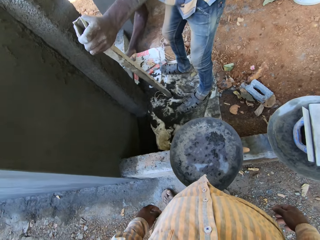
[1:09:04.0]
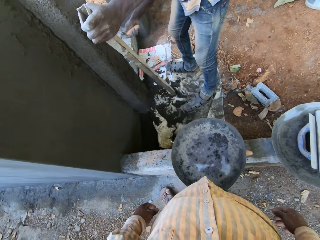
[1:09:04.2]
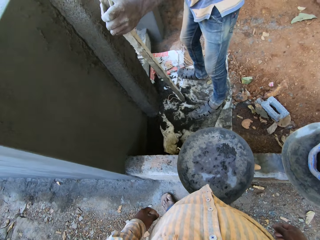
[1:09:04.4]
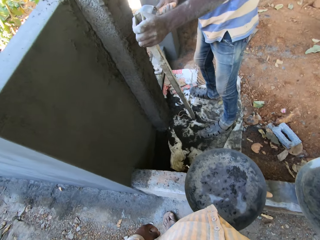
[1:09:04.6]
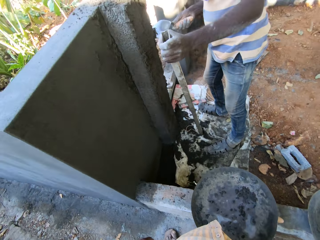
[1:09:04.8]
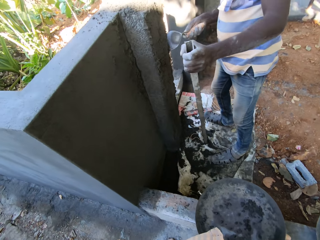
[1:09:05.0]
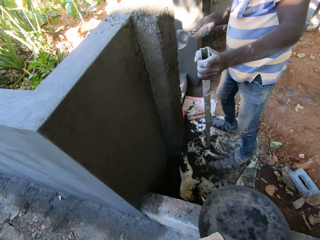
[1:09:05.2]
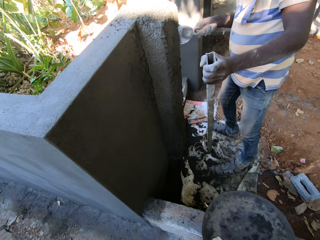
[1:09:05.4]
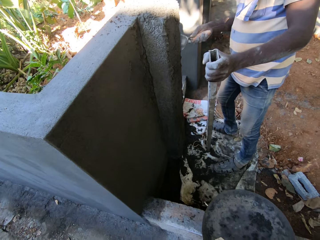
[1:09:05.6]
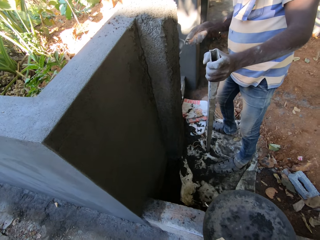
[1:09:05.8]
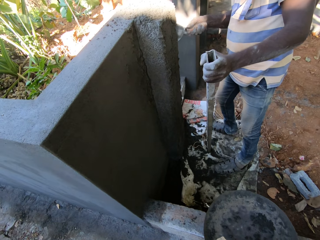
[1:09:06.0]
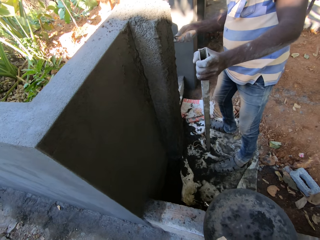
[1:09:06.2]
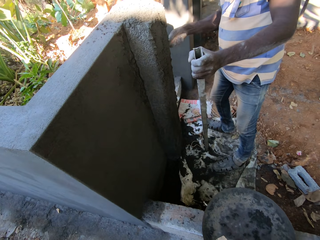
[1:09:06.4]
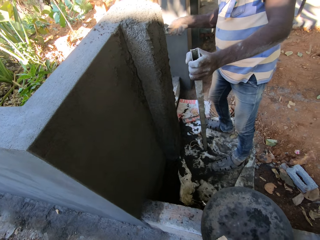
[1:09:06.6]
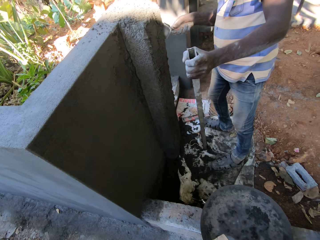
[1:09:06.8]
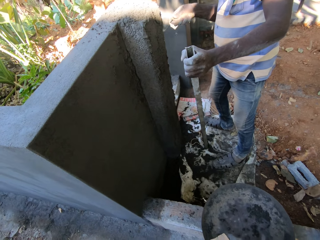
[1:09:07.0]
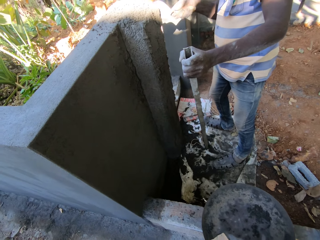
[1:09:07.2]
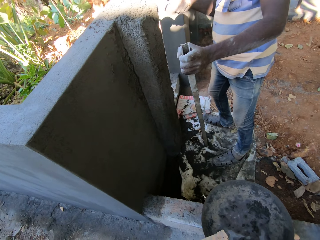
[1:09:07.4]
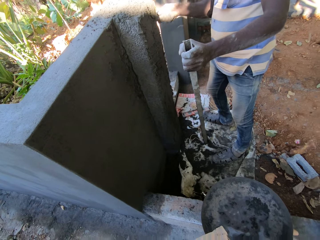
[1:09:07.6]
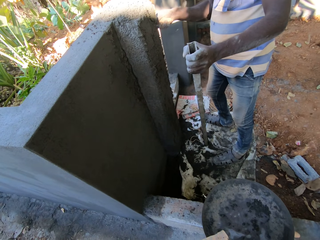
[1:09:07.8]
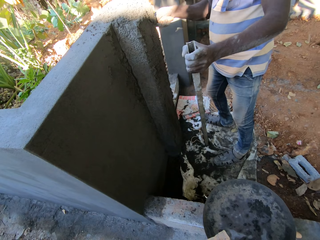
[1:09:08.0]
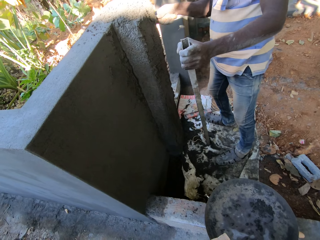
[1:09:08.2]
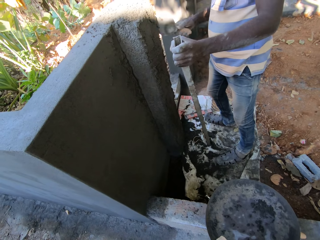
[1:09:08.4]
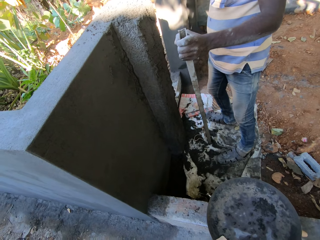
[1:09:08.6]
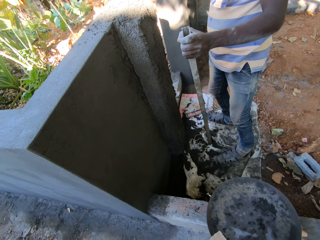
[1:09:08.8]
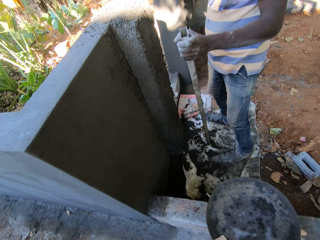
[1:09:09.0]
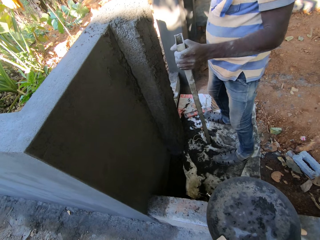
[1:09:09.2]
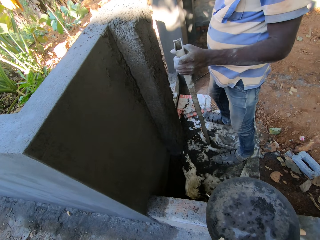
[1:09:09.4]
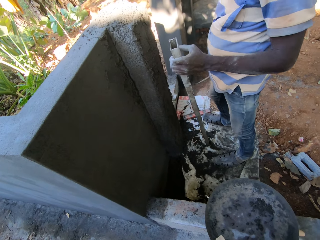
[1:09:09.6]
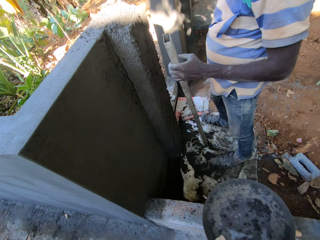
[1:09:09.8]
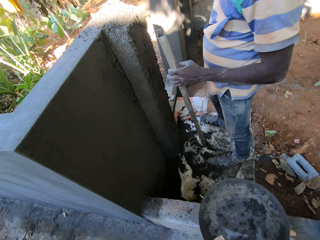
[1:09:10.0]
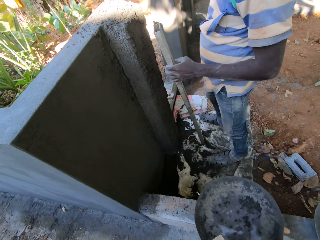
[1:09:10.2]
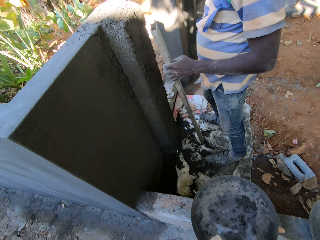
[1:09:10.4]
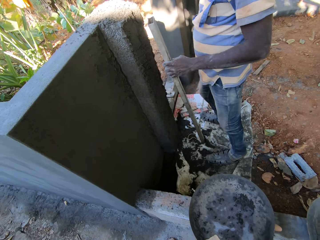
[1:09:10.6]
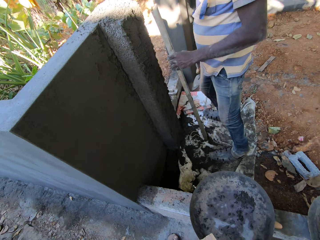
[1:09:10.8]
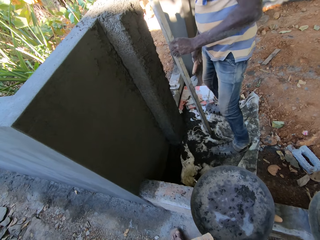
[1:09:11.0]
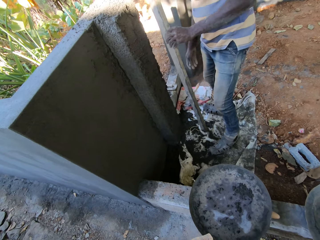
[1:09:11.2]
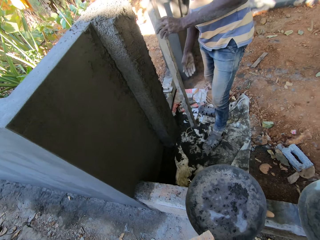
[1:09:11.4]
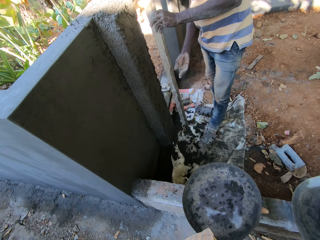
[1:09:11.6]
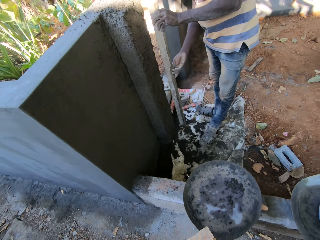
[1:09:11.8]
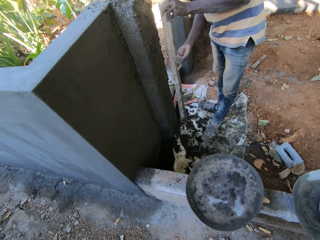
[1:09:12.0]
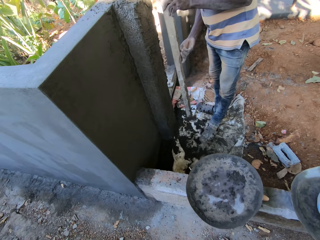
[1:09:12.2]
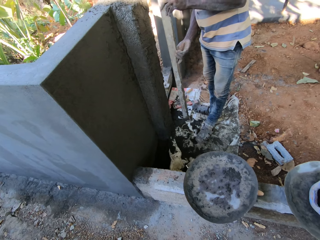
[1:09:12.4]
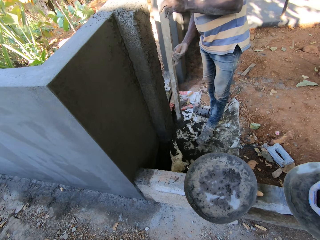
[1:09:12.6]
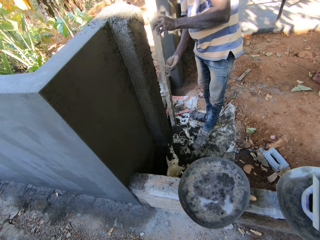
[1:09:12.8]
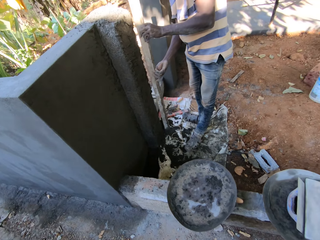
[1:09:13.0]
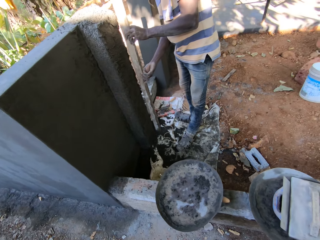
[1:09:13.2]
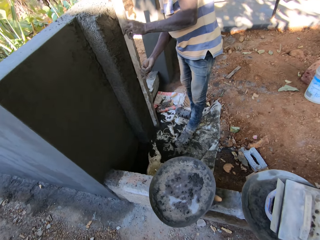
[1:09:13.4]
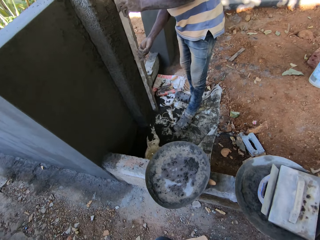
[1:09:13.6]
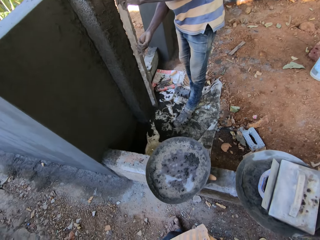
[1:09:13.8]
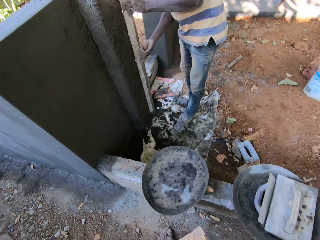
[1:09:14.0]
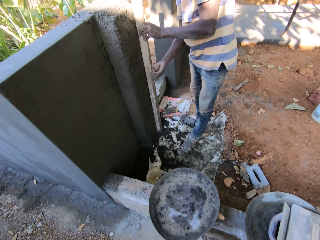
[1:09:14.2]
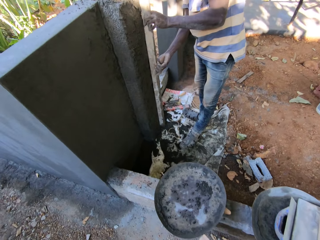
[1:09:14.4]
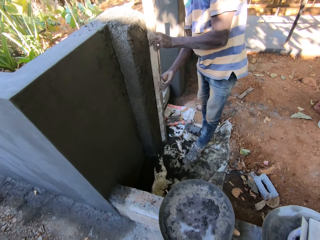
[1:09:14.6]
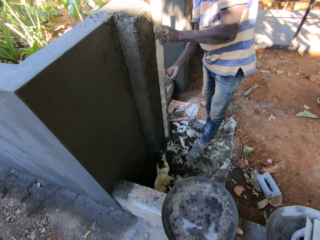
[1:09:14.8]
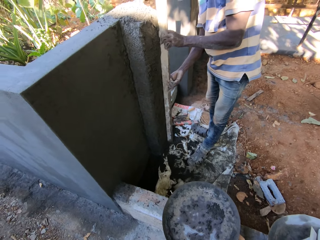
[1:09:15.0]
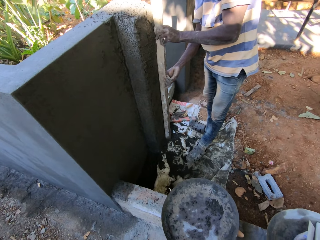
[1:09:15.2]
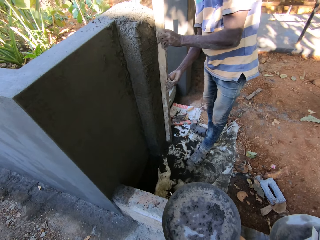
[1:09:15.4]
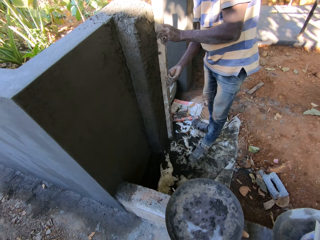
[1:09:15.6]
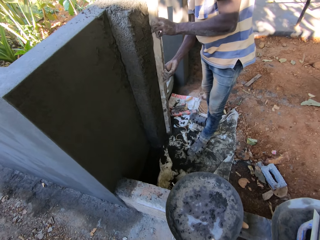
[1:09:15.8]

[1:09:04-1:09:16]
The man drops the masonry trowel on the ground with his right hand. The man smoothens the wall with the stick with both hands.

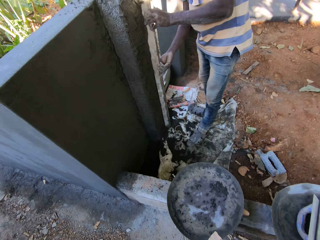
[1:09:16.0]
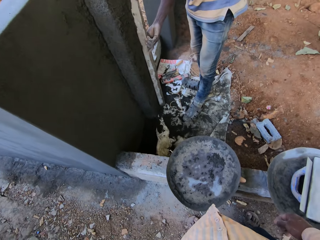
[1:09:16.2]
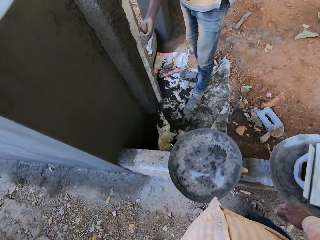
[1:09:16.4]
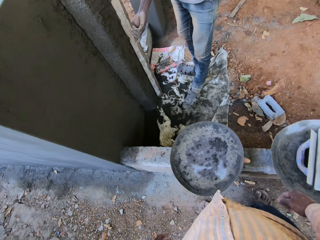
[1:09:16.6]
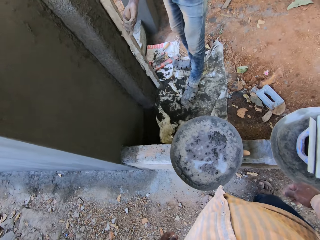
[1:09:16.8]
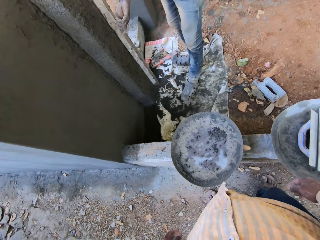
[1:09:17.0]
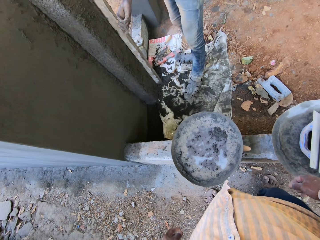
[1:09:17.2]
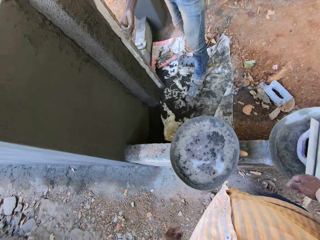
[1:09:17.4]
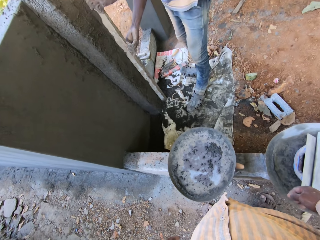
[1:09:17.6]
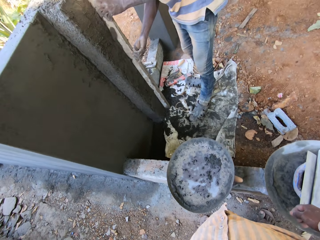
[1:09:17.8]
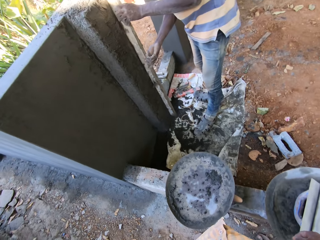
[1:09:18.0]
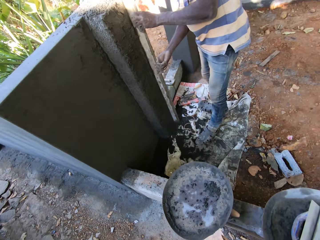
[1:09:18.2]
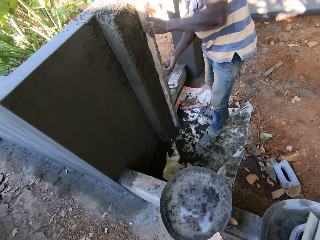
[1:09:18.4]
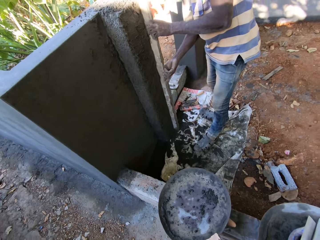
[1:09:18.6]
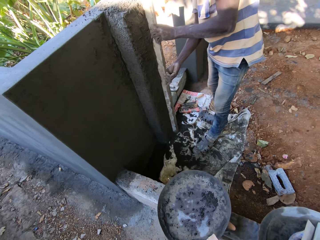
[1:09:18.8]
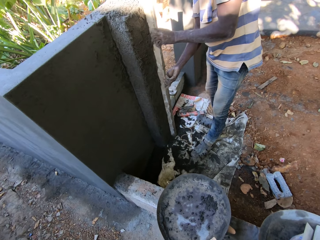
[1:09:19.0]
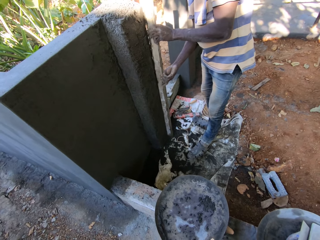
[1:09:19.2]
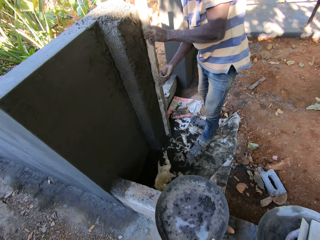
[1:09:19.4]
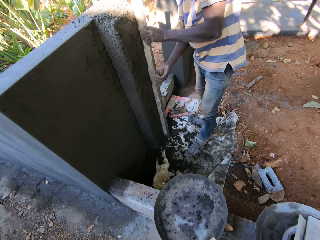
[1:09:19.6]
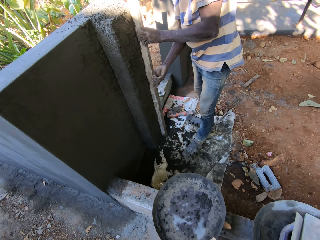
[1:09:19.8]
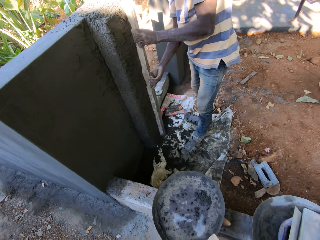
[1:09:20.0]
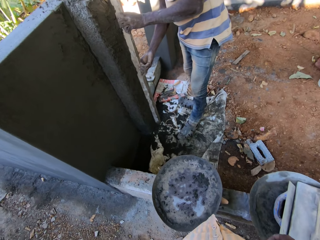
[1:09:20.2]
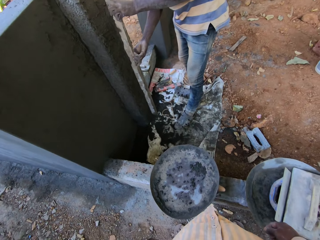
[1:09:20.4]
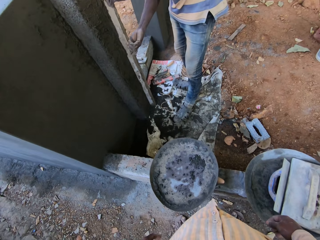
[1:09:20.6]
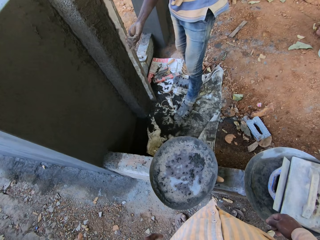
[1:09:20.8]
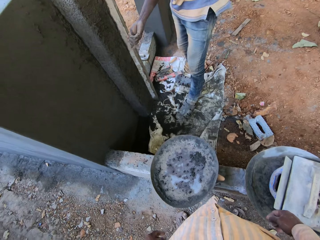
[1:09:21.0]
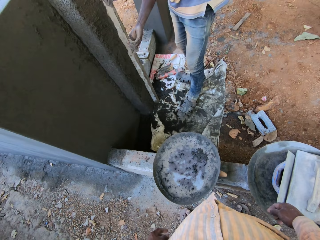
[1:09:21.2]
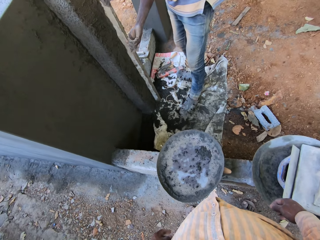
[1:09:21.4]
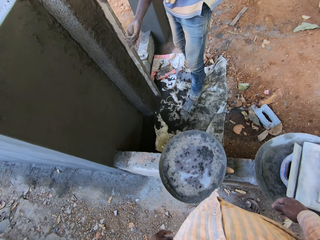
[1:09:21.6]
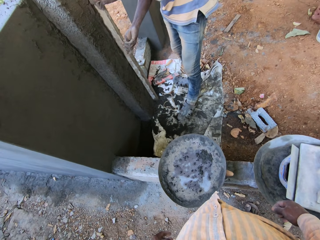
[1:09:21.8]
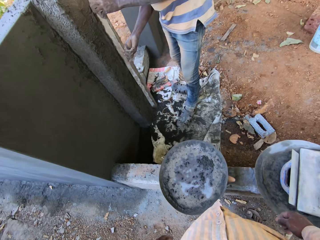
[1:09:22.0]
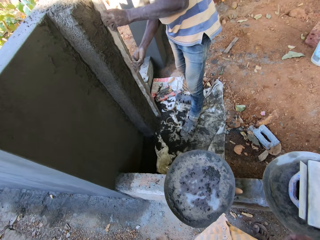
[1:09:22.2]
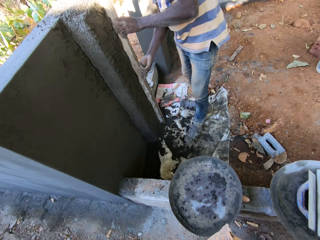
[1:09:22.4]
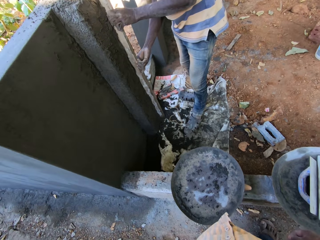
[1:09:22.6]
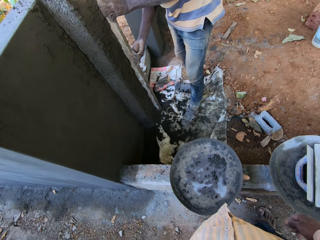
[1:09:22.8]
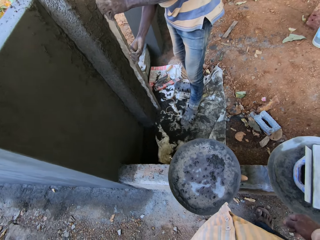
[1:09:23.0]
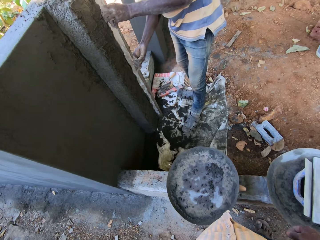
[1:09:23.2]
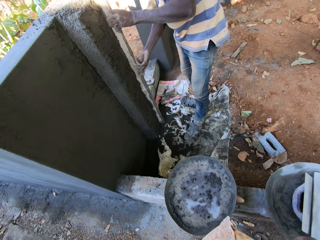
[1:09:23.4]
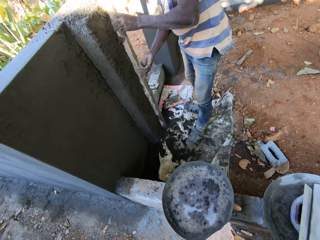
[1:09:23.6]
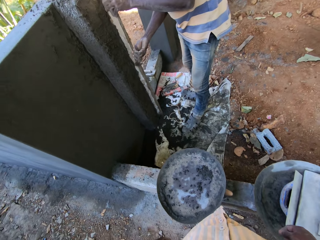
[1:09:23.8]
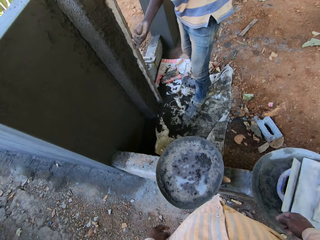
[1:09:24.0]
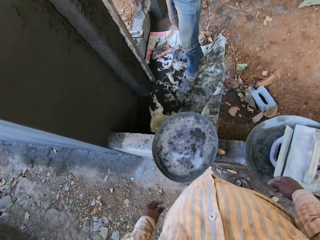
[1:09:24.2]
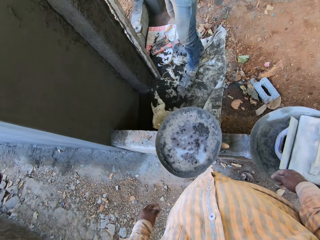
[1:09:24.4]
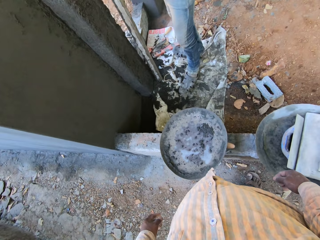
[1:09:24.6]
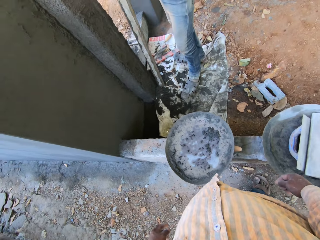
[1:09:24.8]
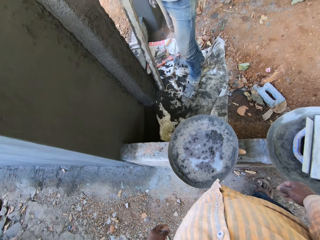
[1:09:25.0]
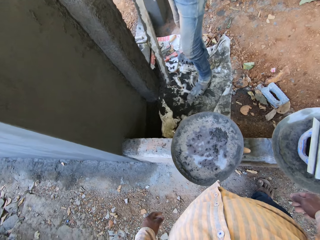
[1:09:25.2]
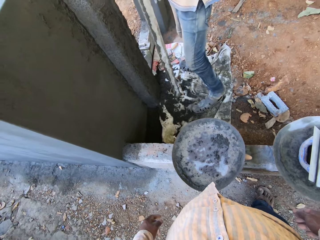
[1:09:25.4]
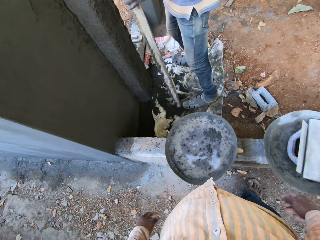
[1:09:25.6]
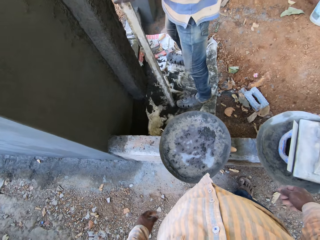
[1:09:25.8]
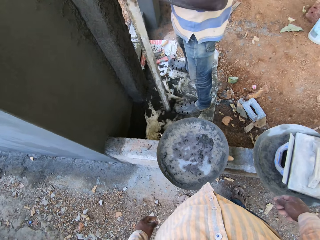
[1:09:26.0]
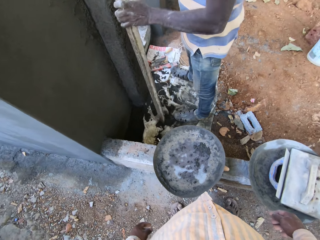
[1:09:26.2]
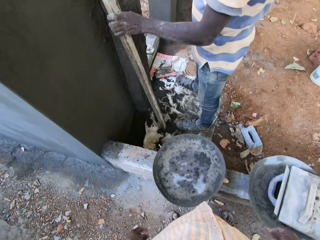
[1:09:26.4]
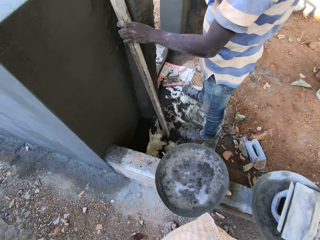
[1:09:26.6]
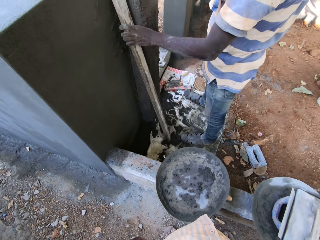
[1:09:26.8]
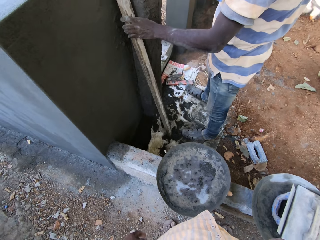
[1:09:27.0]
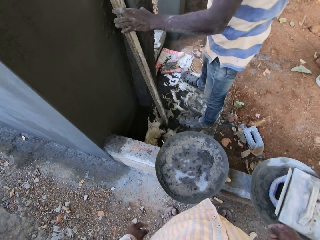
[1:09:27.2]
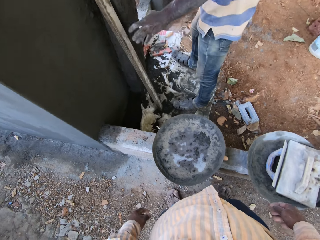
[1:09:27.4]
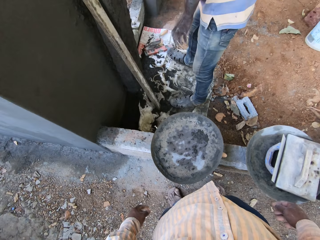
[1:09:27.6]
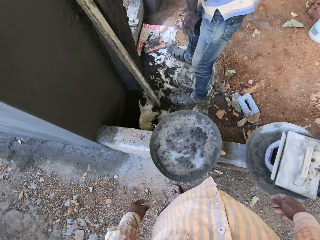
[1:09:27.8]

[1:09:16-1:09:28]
The camera wearer converses with a man.
